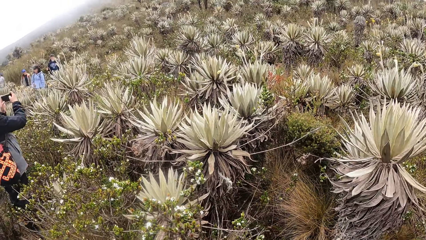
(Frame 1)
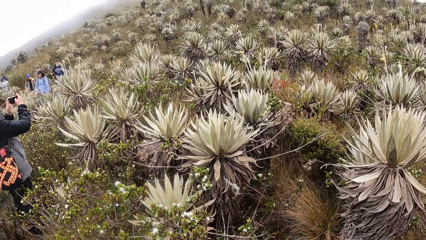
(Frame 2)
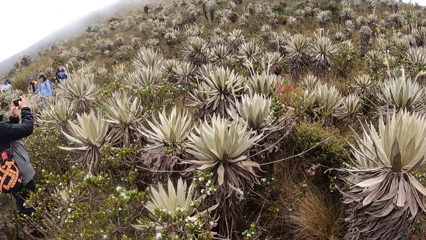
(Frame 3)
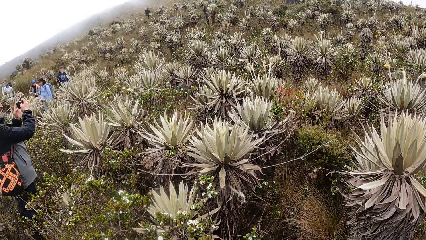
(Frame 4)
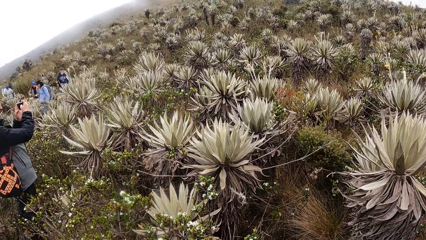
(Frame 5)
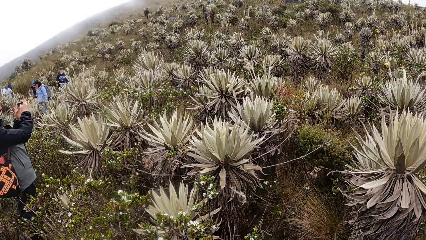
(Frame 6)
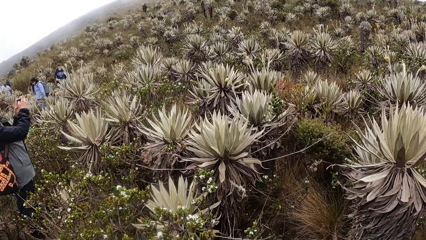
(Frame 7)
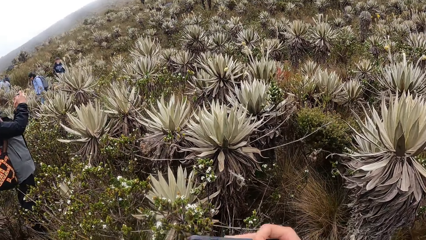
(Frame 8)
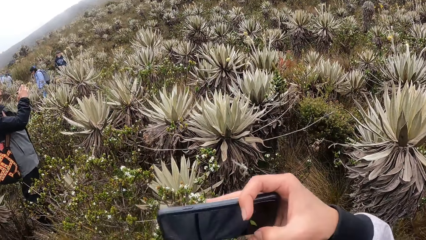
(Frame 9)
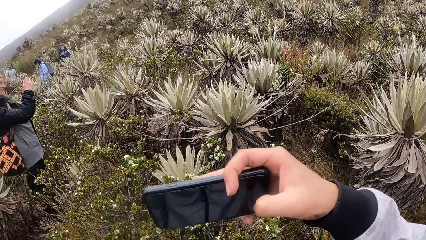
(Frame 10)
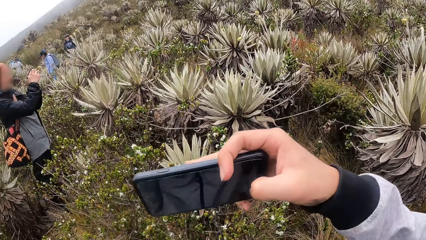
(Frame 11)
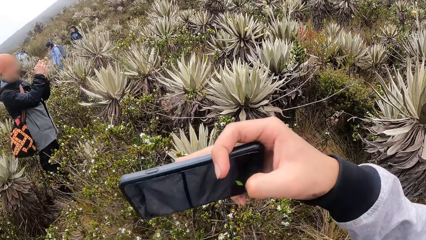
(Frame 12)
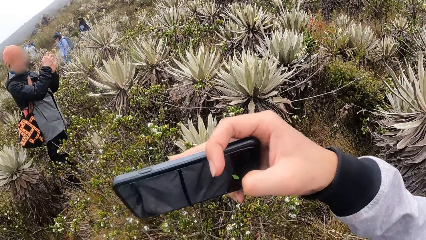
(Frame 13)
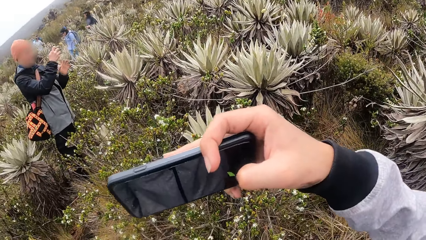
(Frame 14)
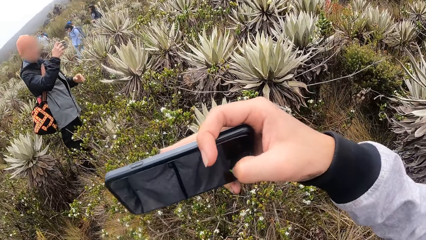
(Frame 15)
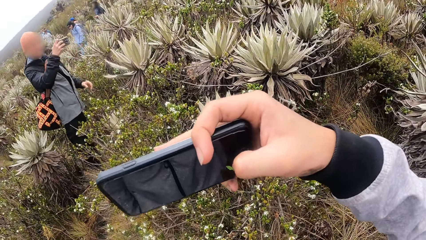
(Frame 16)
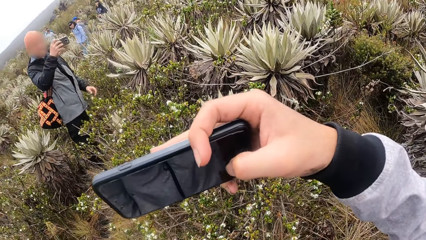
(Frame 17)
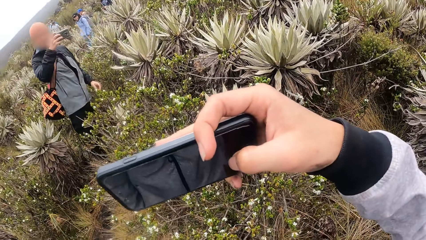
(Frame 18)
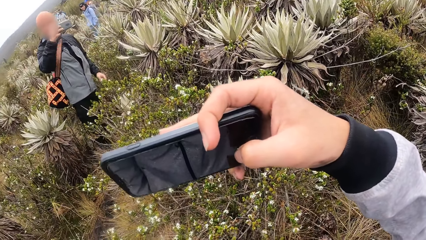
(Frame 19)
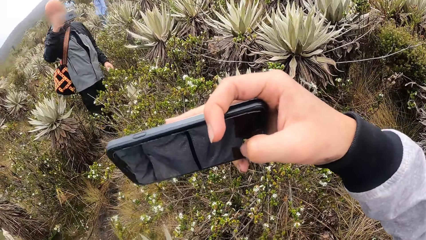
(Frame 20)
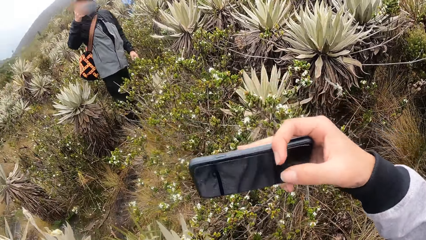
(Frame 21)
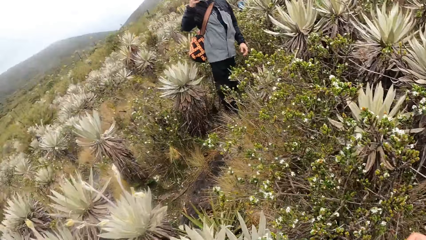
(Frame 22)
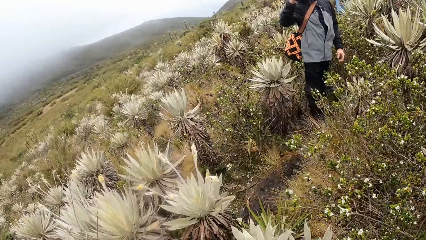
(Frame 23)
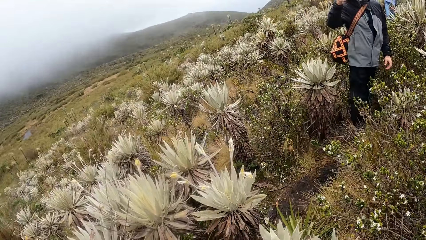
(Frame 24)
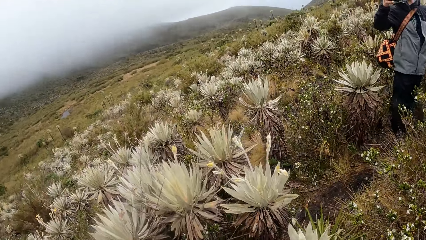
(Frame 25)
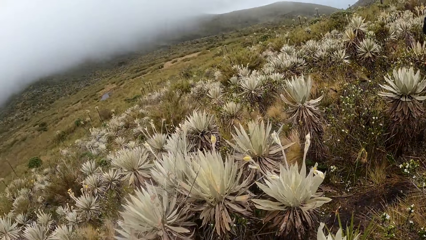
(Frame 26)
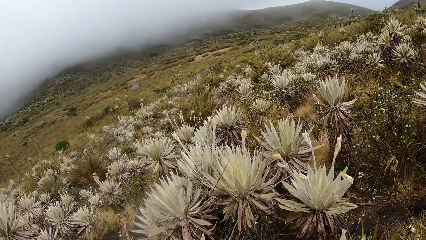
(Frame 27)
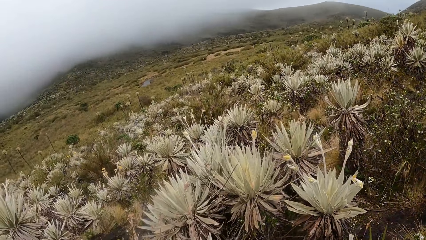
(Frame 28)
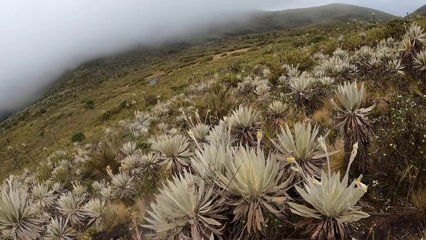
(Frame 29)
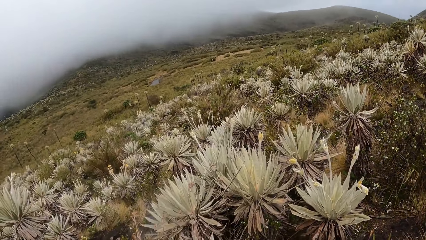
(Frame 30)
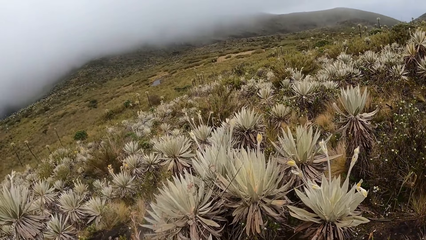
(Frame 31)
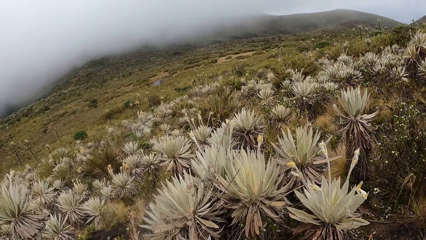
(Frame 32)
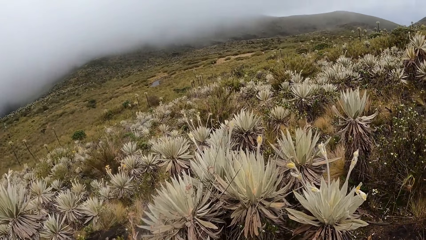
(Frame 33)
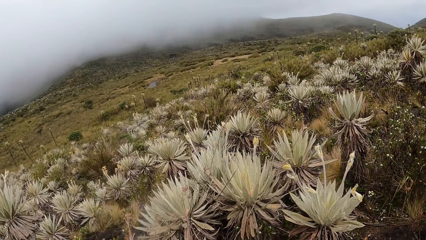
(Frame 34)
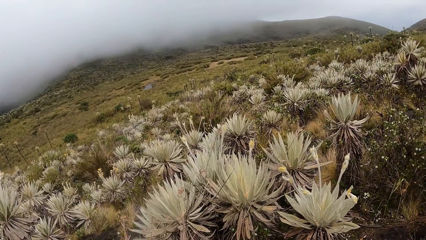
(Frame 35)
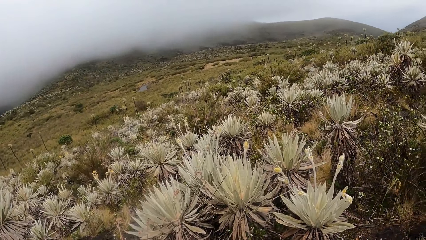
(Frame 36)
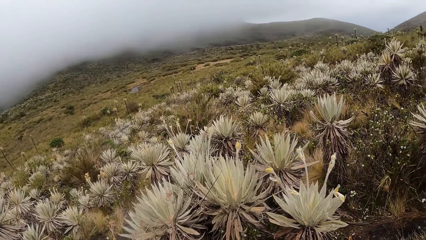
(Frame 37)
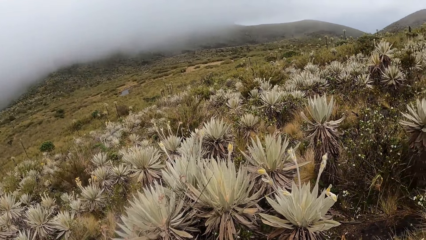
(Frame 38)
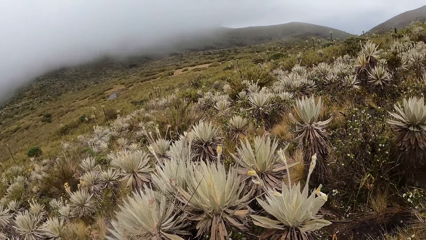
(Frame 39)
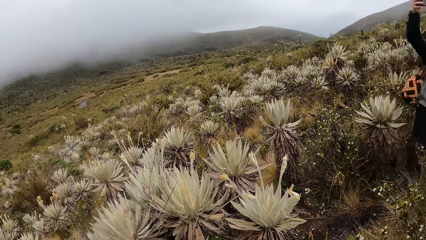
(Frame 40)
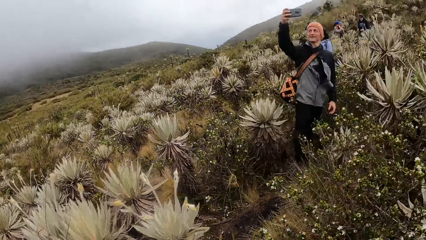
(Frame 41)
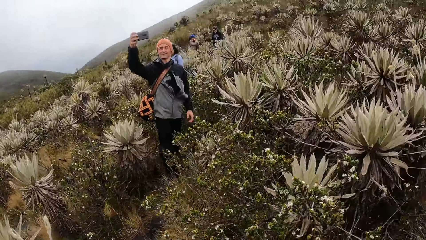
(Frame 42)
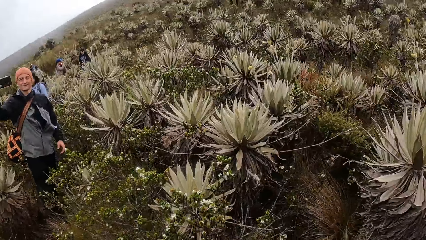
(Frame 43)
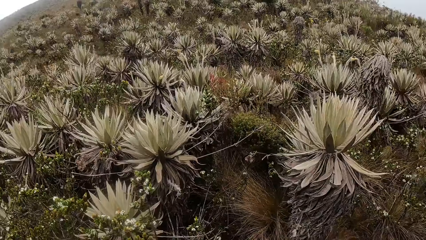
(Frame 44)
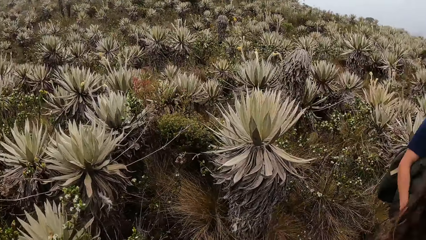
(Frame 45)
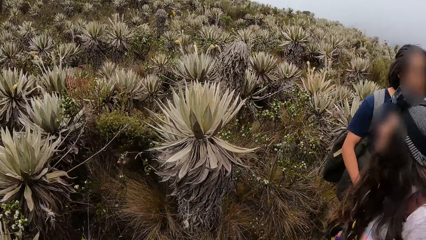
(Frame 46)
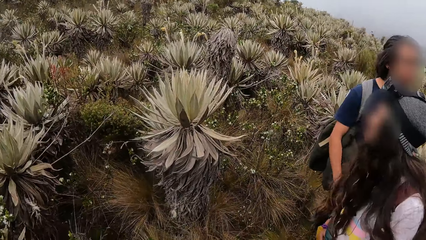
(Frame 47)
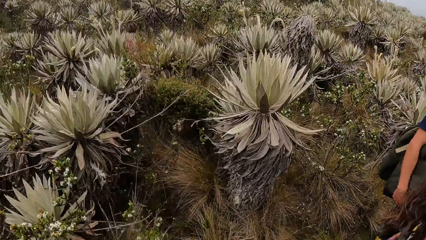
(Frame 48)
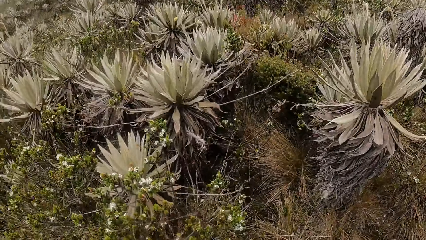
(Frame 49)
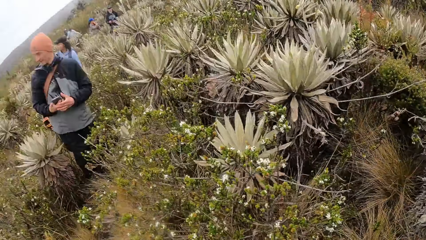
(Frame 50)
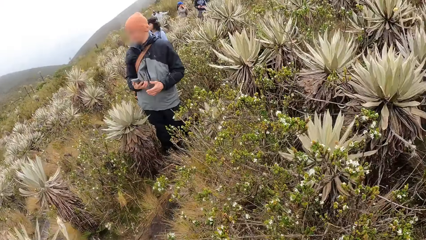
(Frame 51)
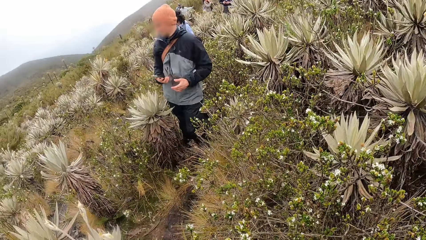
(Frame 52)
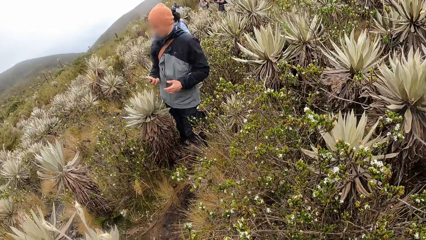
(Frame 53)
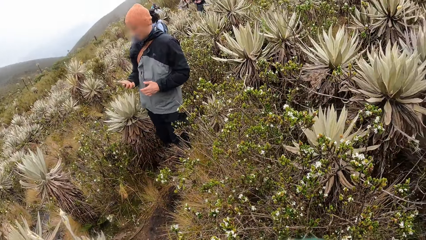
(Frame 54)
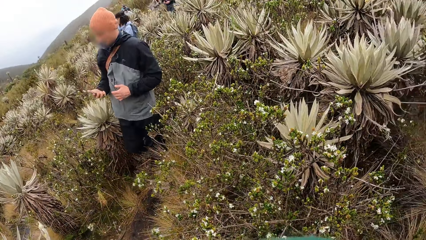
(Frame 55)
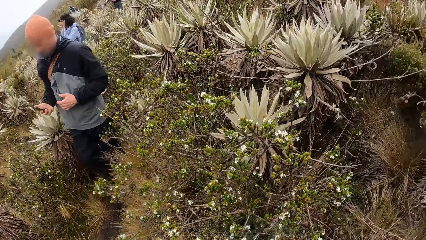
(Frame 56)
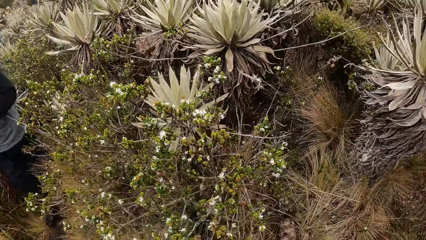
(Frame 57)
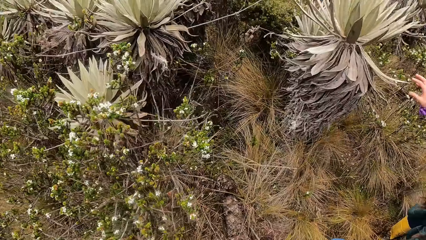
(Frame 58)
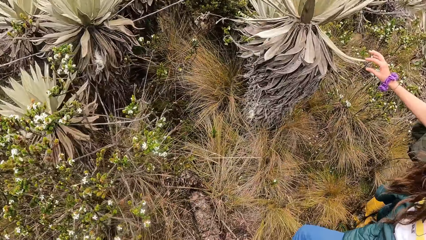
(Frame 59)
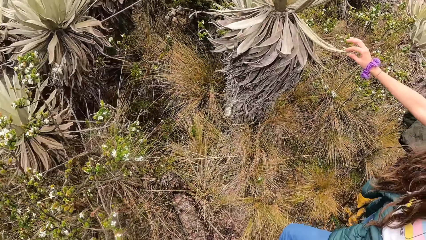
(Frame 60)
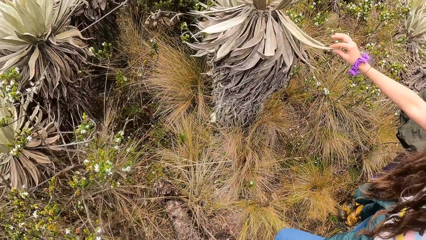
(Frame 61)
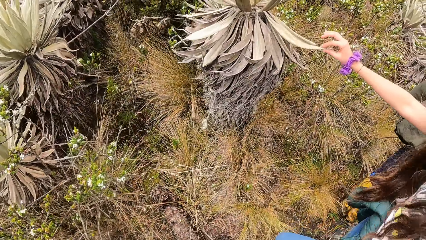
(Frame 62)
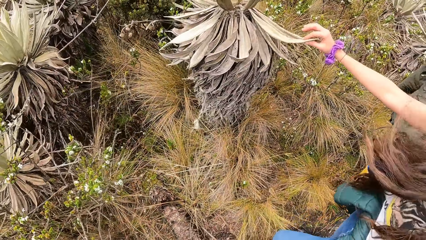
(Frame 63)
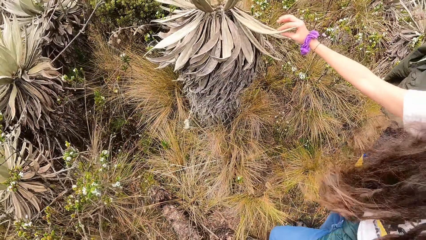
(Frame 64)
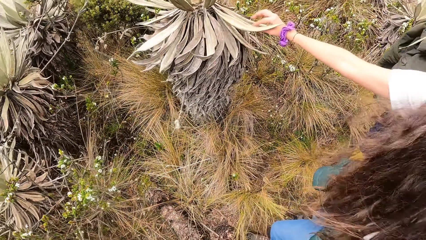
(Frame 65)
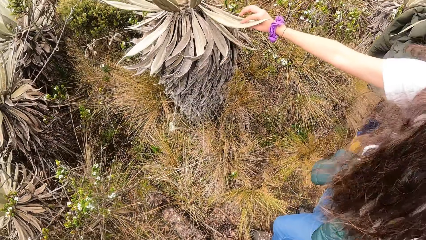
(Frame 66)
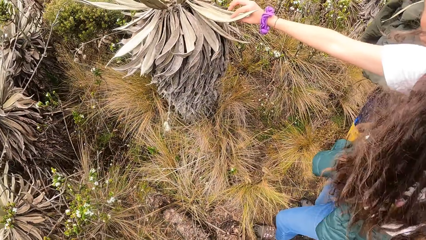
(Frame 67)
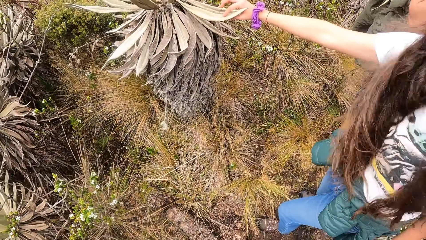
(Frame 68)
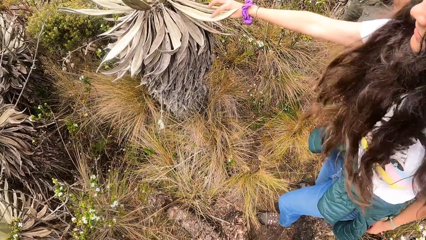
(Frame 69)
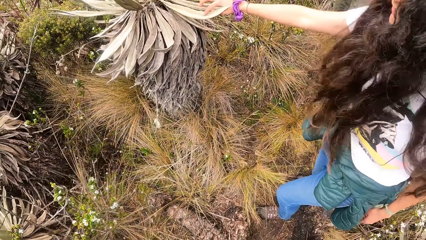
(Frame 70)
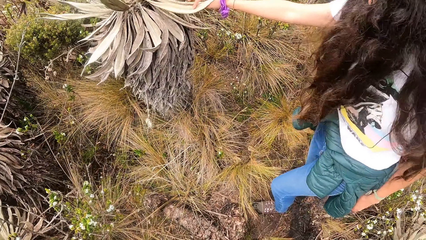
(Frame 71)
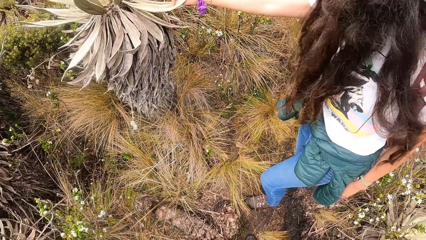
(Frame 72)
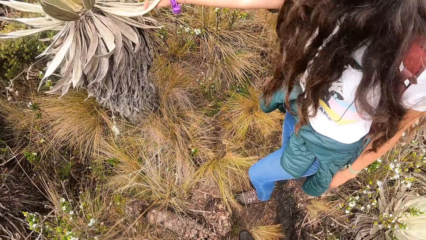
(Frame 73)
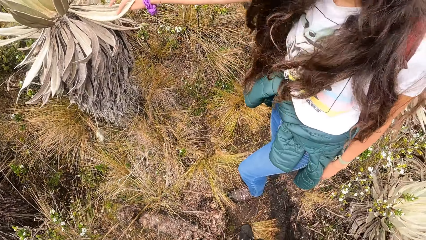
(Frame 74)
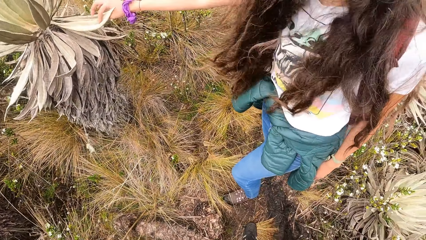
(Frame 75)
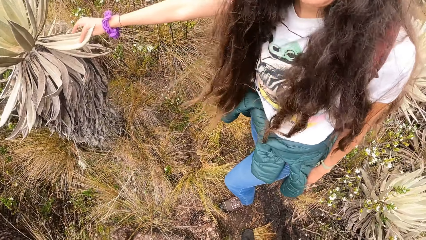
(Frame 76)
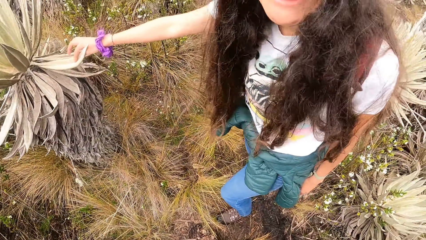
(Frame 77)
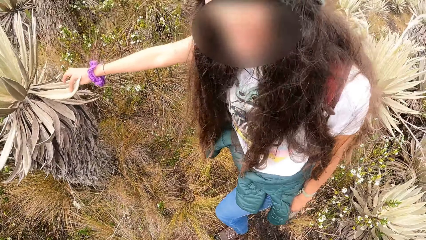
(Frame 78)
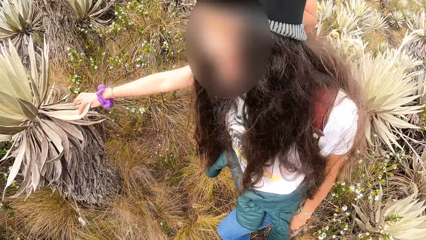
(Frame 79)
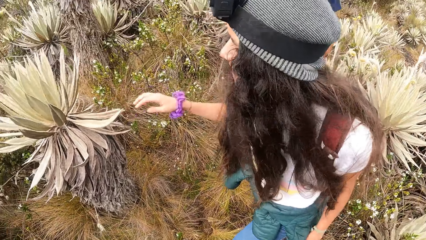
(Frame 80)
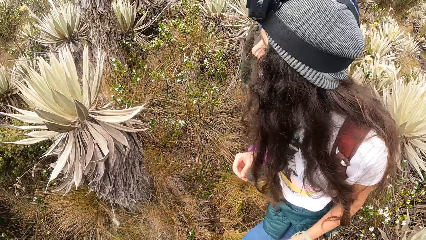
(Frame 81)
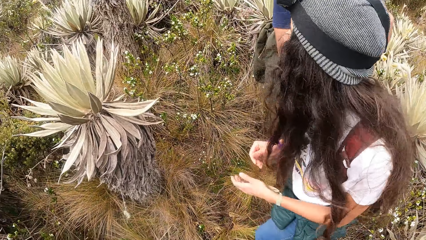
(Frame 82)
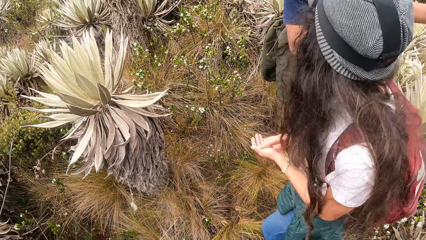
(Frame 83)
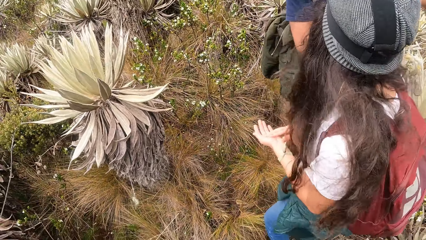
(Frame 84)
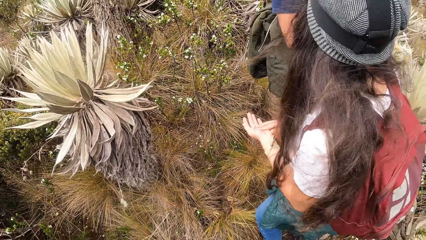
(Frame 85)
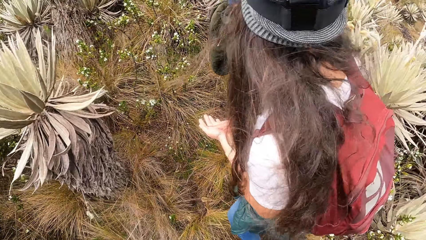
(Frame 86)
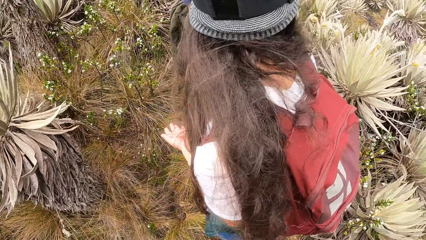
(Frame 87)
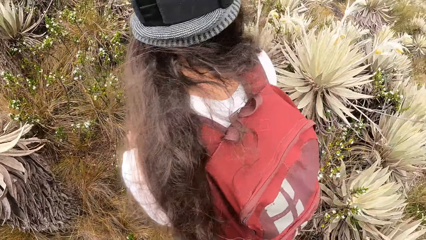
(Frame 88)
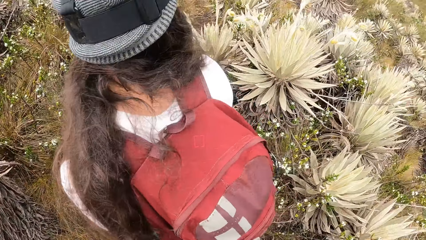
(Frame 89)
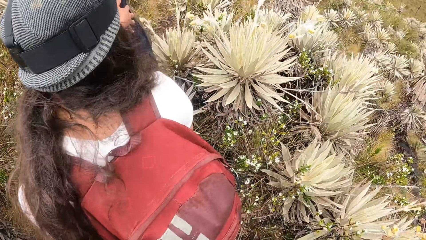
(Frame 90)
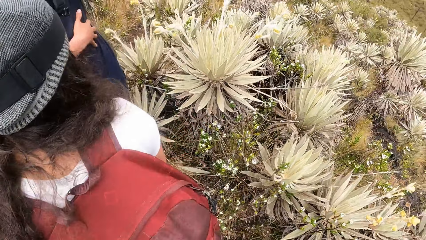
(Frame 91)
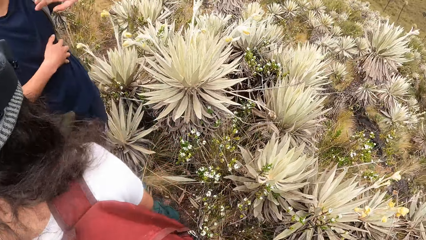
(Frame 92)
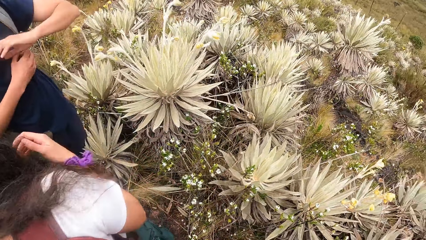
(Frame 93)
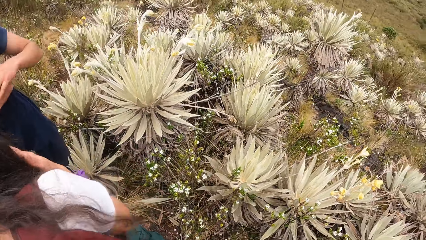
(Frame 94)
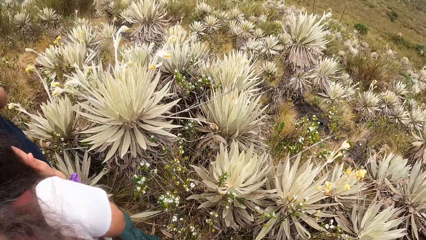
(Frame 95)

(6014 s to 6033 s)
The camera wearer takes a picture with a phone in his right hand. The woman touches a plant on the ground with her right hand. The woman holds the plant. The woman interacts with the camera wearer. The woman wipes her right hand on her left hand.
